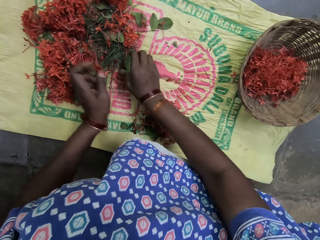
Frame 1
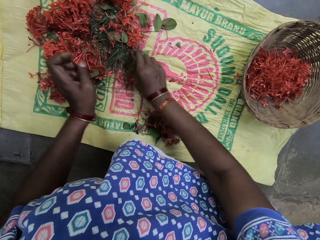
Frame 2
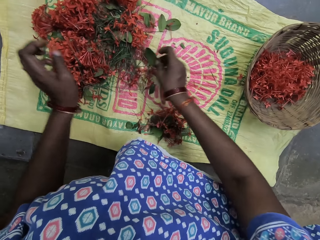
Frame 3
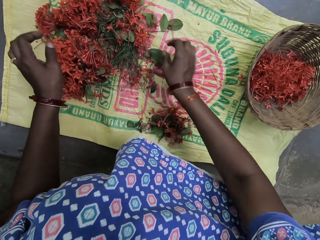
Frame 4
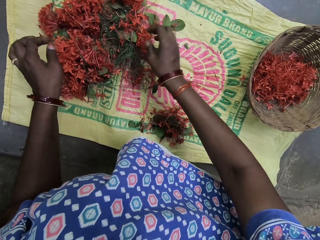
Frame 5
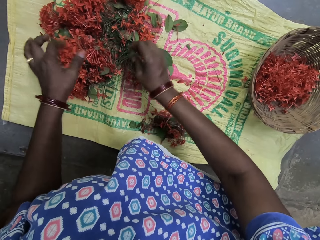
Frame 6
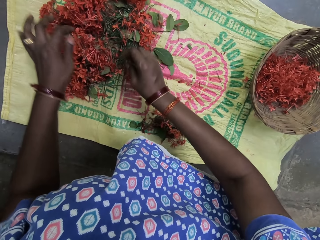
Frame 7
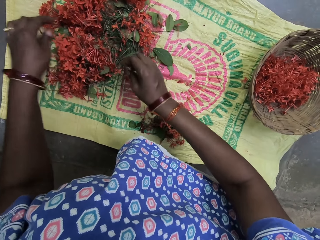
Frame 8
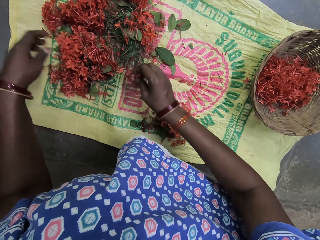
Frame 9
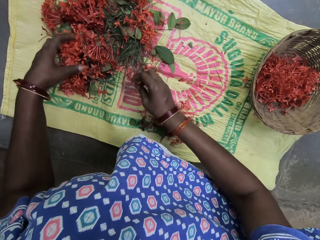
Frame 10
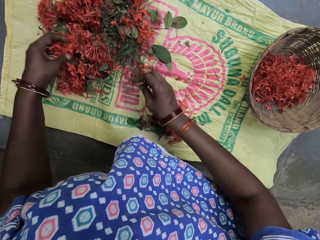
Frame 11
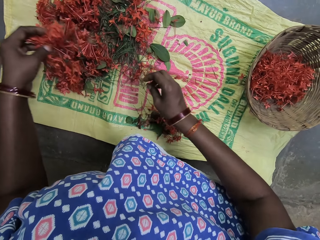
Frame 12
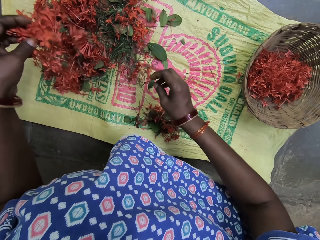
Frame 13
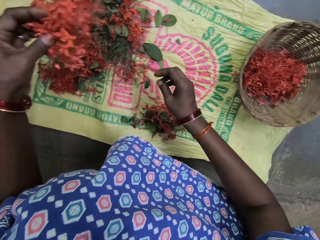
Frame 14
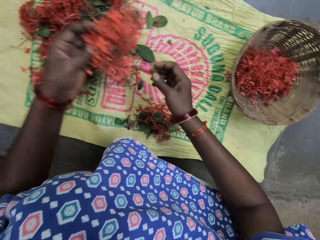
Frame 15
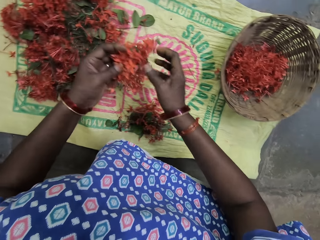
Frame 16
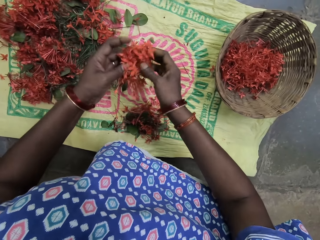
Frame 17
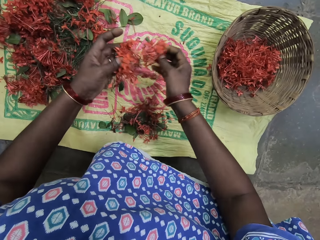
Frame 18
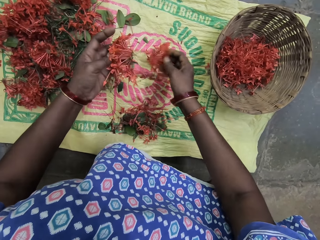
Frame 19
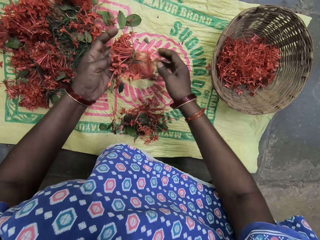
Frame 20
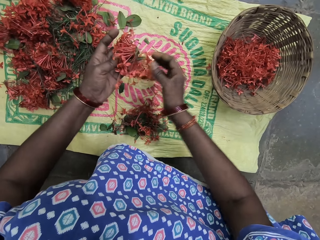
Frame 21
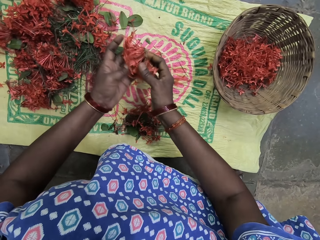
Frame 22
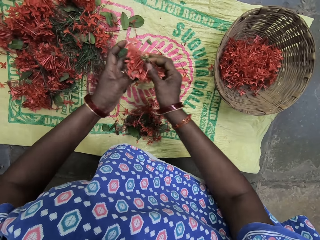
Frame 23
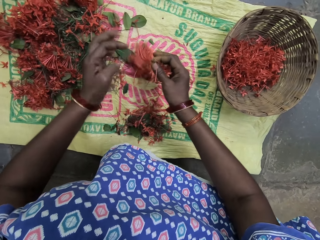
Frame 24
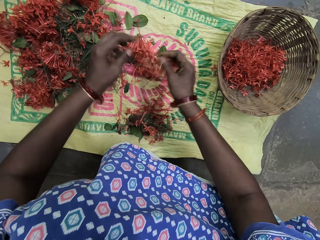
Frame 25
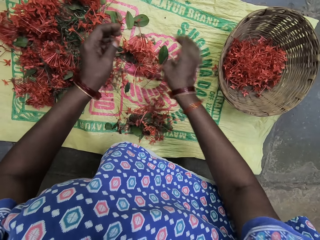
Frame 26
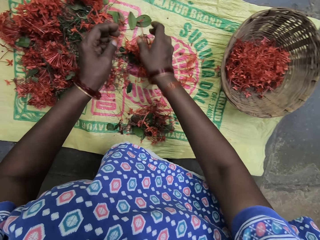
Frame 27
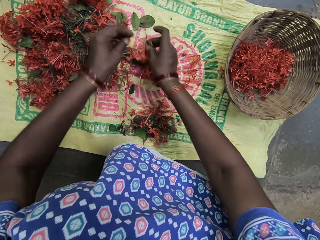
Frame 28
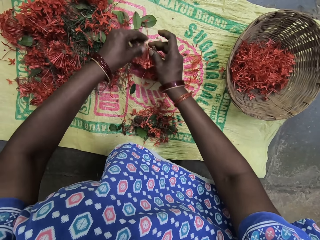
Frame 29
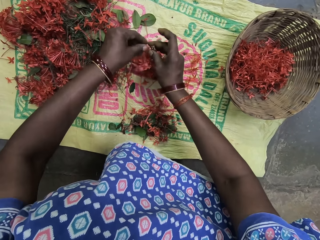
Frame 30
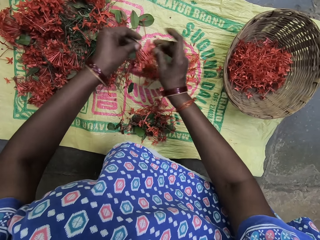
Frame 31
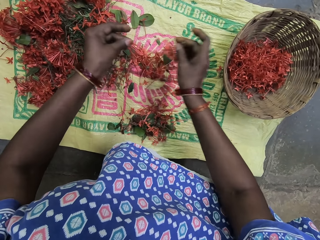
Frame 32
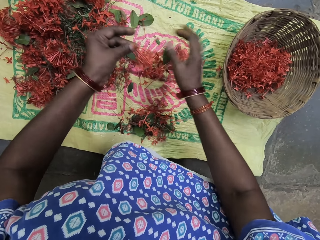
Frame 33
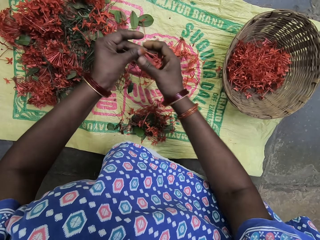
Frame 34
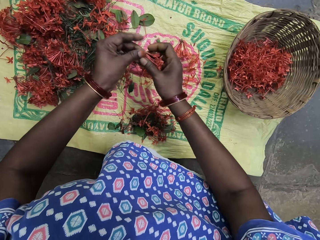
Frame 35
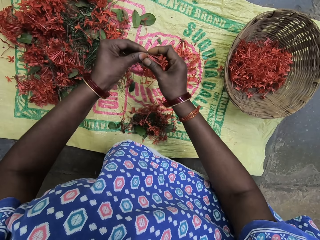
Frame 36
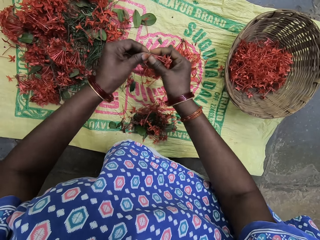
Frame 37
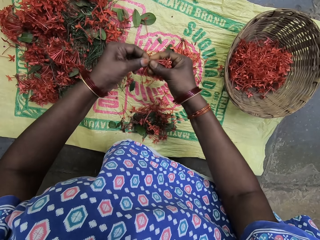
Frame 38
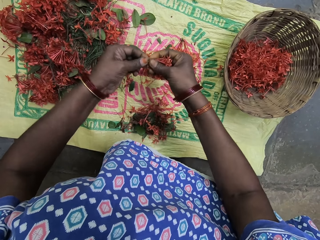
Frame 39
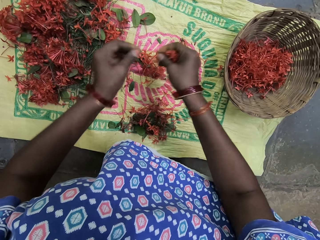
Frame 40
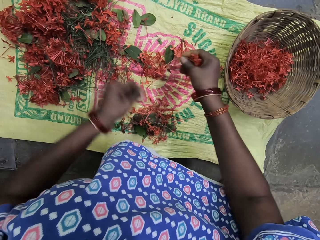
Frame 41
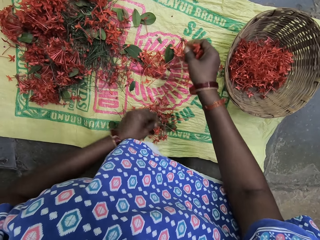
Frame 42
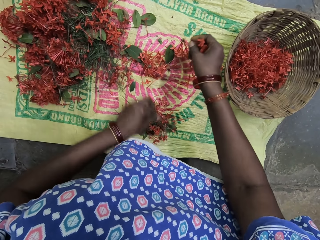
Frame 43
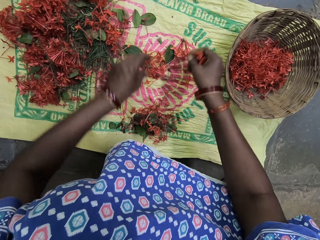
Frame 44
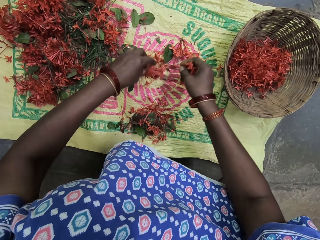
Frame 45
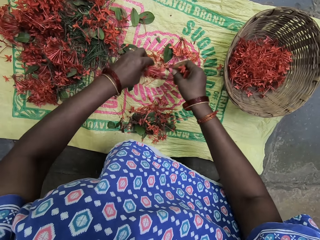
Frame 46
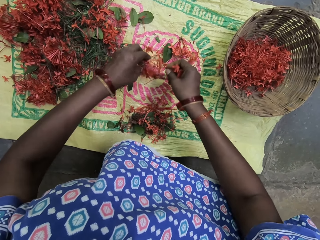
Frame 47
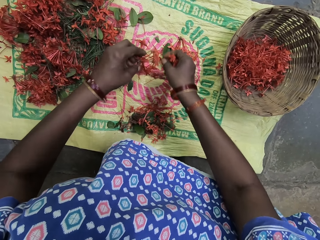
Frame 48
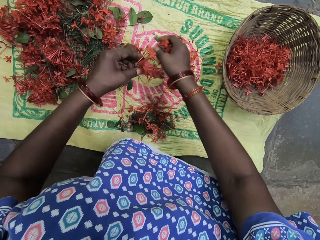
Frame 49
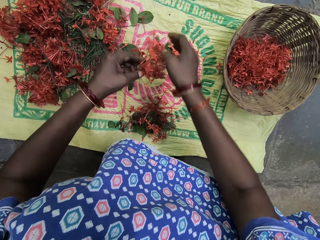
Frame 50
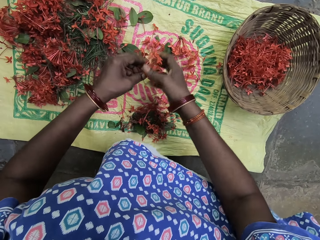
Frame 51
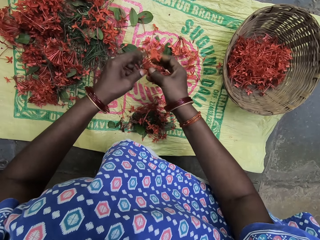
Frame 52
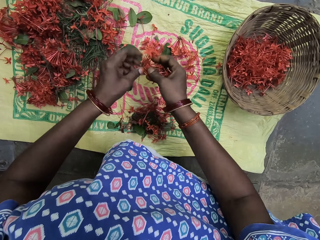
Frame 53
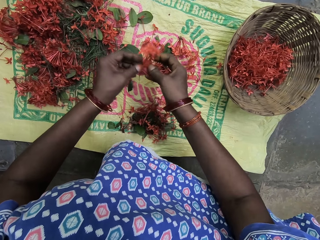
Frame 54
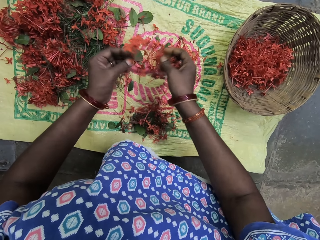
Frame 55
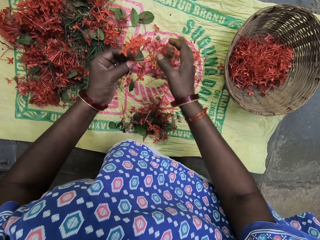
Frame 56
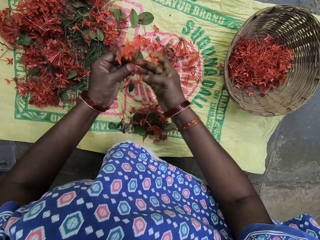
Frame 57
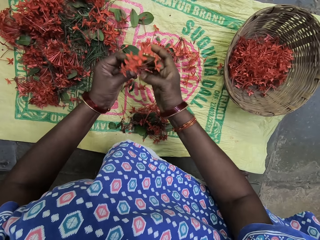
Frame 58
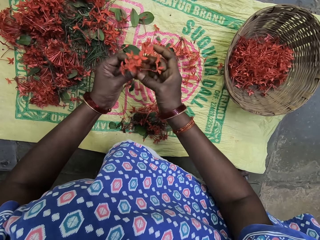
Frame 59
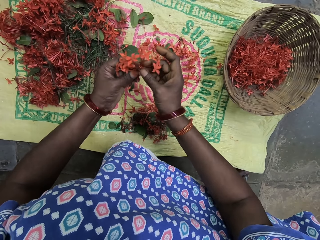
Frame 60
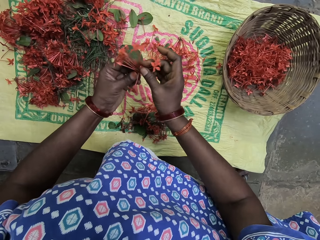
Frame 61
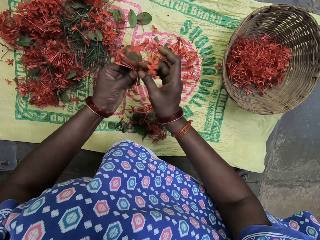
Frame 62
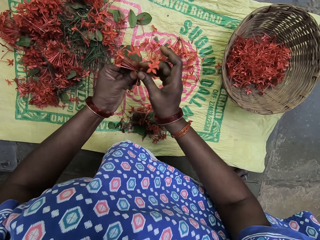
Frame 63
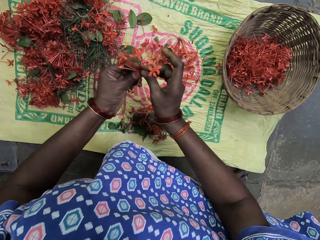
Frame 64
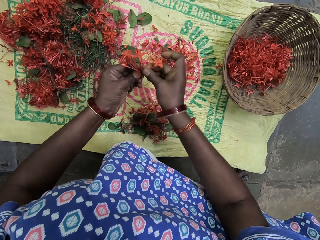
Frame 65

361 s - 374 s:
The camera wearer pulls the leaves. They put the leaf aside. They move the flower with the right hand. They pick the flower with the left hand. They switch the flowers to the other hand. They move the flower with both hands. They drop the flower on the sack. They hold the flower with both hands. They drop the flower on the sack. They pick the flower. They separate the flowers. They drop the flower on the sack. They hold the flower with both hands. They break the flower branch. They put the flower branch on the sack. They pick the flower. They drop the flowers on the sack. They hold the flower with both hands. They drop the flowers on the sack. They hold the flower with both hands.

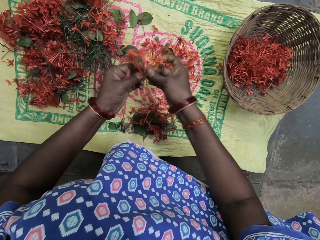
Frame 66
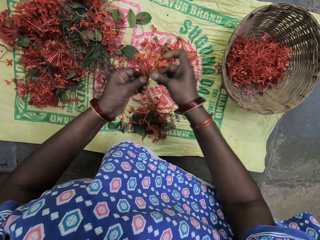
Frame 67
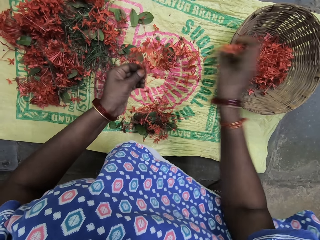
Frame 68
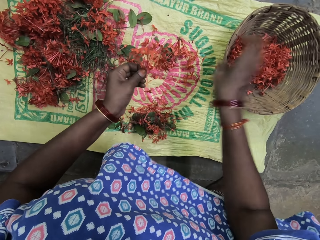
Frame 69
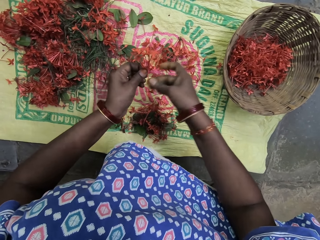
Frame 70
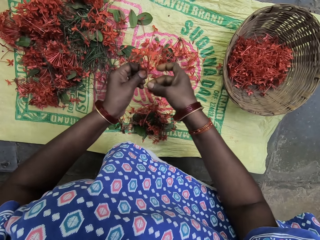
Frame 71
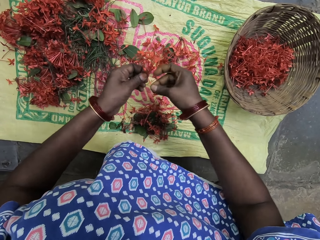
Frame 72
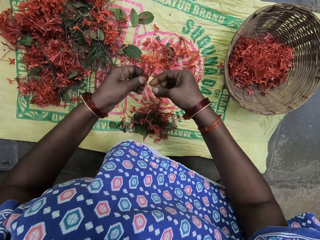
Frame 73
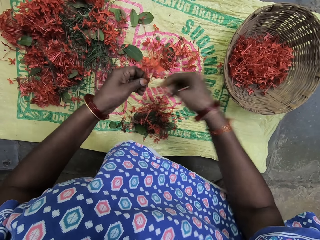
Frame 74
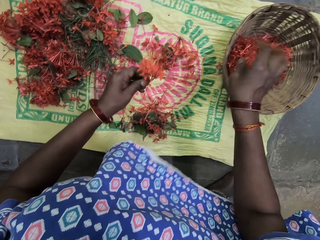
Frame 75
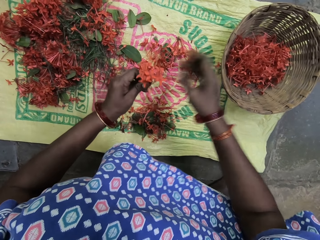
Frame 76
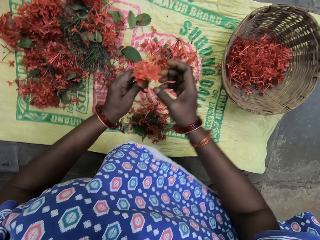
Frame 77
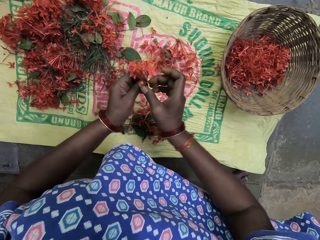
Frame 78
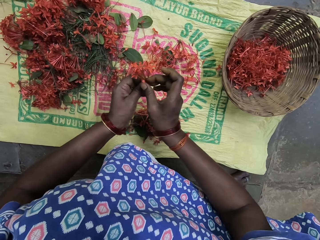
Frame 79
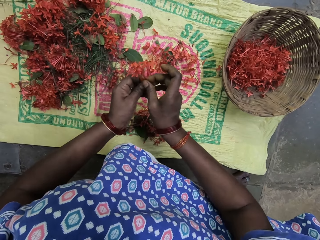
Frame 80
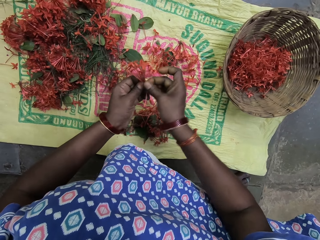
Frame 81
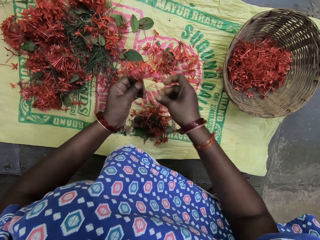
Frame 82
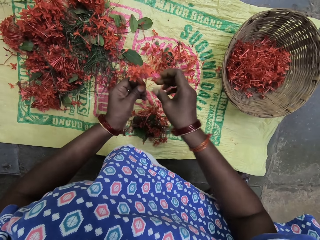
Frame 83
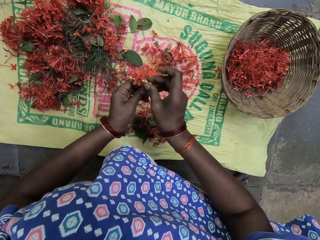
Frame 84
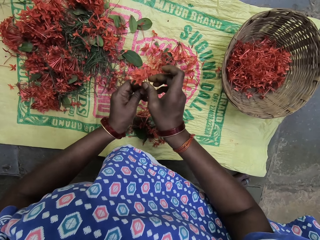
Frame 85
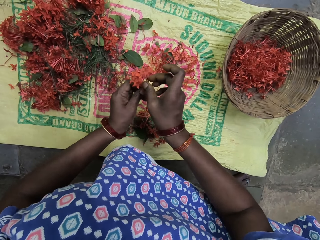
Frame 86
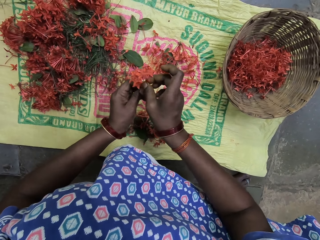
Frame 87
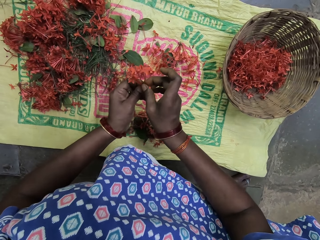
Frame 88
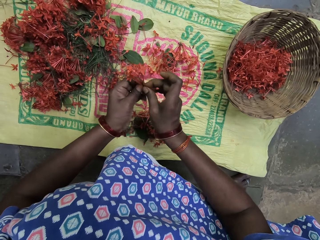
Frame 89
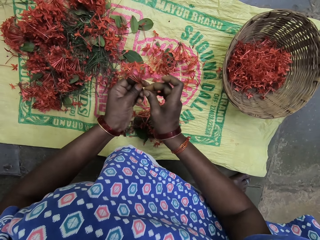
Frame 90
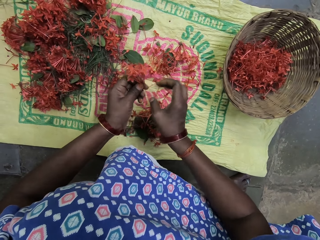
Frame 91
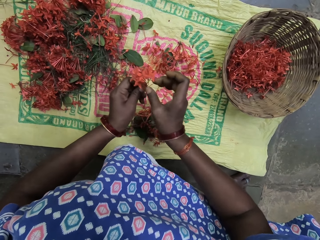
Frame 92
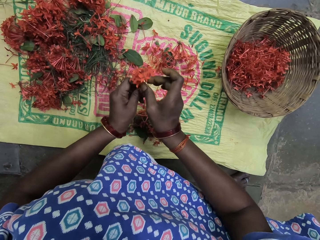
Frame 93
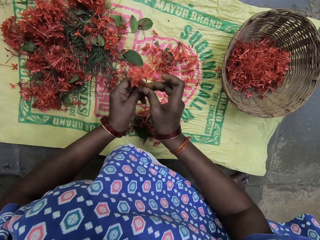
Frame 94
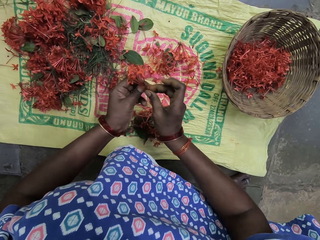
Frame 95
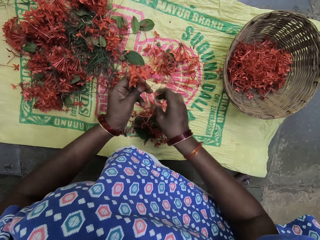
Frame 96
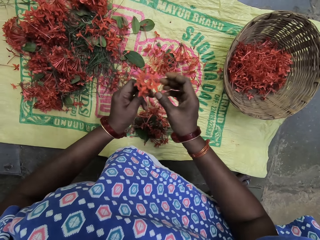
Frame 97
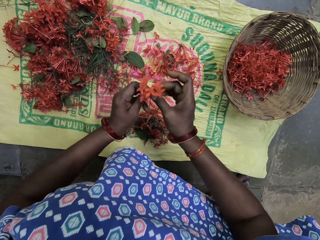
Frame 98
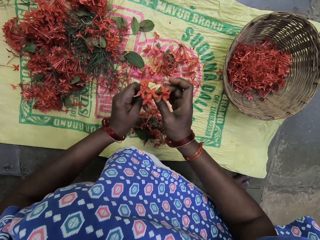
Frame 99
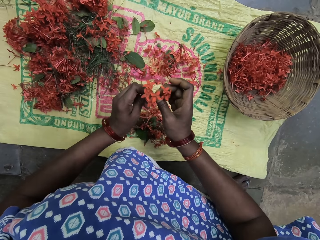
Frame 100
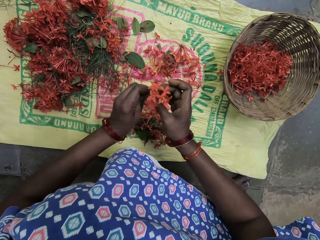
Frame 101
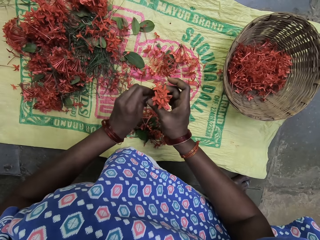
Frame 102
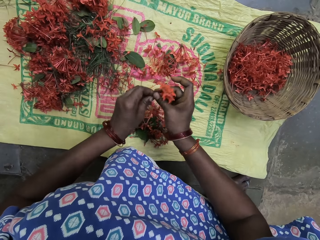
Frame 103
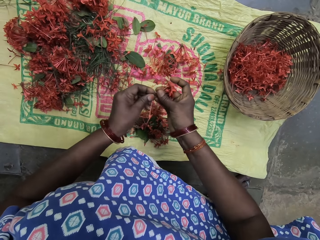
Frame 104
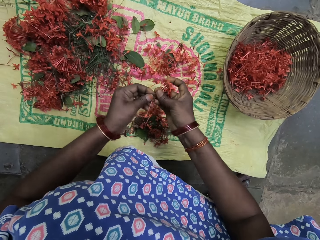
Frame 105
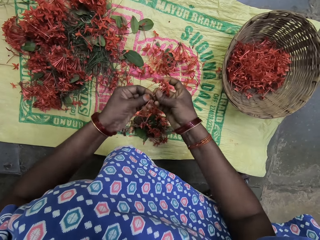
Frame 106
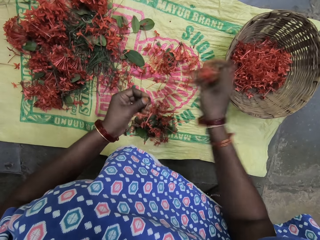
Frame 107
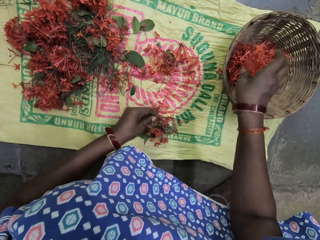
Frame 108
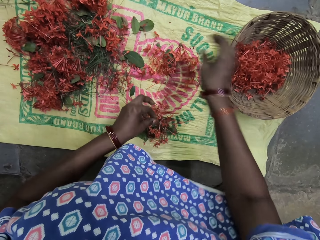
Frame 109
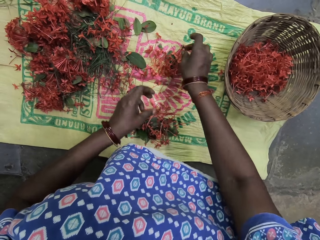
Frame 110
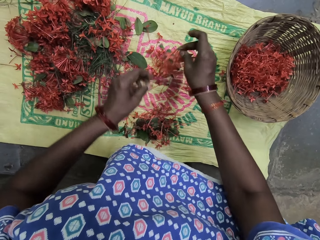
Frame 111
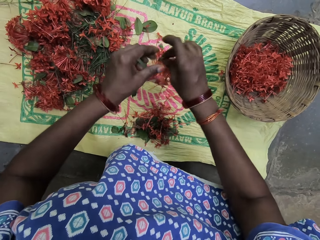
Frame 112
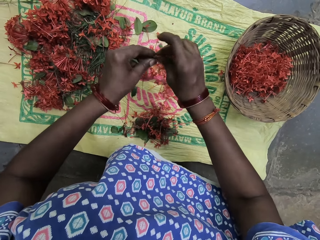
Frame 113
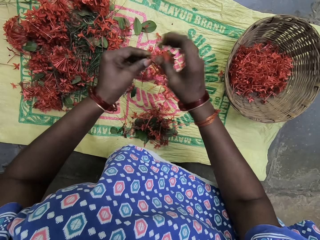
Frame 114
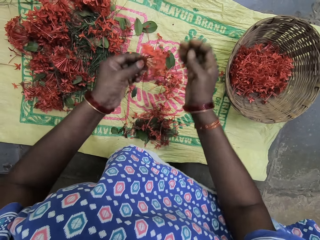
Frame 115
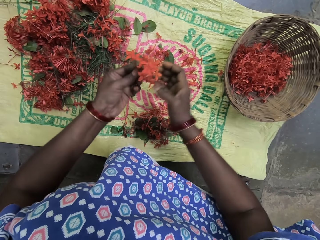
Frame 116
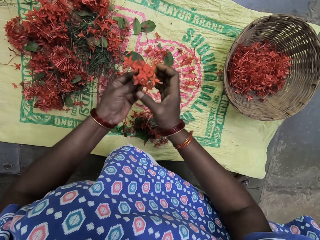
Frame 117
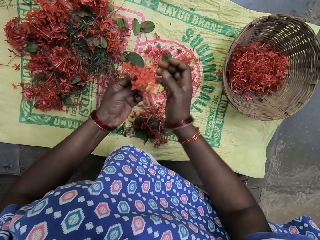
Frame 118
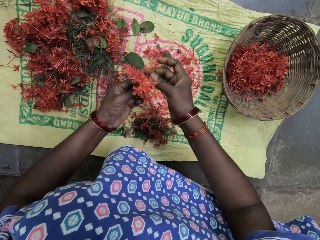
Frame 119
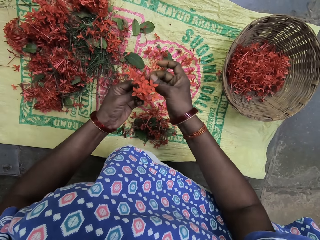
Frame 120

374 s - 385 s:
The camera wearer breaks the flower branch. They put the flower in a basket. They break the flower branch. They put the flower in the basket. They hold the flower with both hands. They break the flower branch. They drop the flowers on the sack. They break the flower branch. They drop the branch on the sack. They break the flower branch. They drop the branch on the sack. They break the flower branch. They cut the flower with both hands. They put the flowers in the basket. They pick the flower with the right hand. They switch the flower to the other hand.
